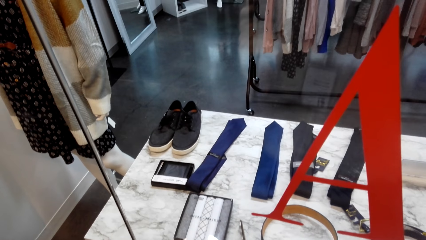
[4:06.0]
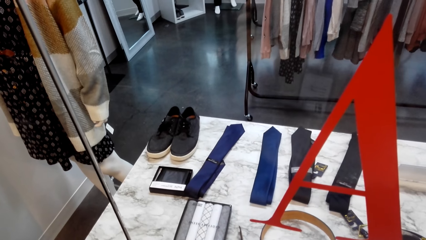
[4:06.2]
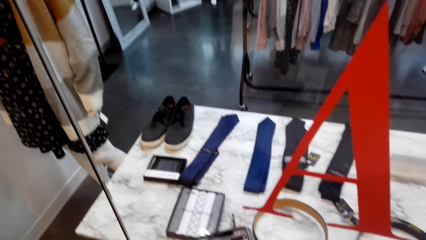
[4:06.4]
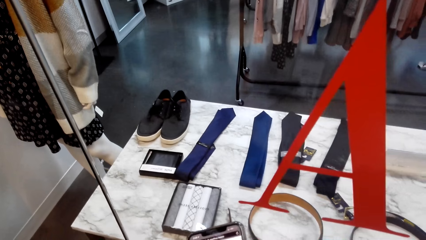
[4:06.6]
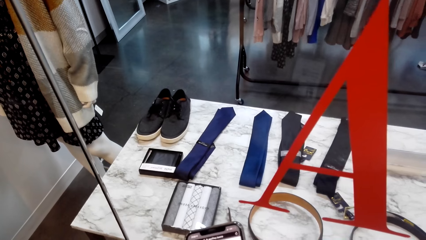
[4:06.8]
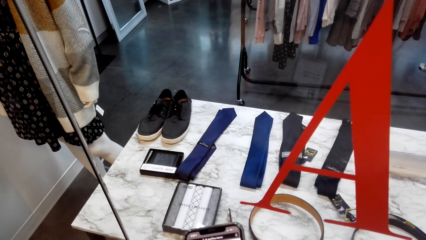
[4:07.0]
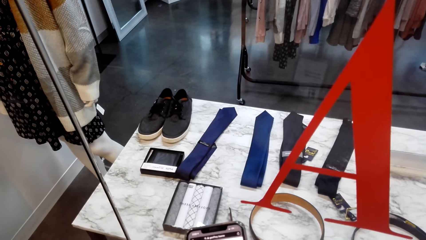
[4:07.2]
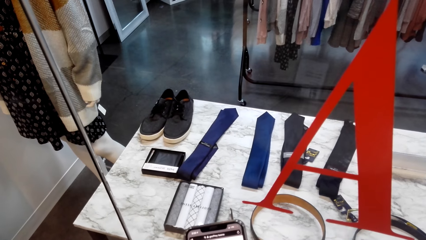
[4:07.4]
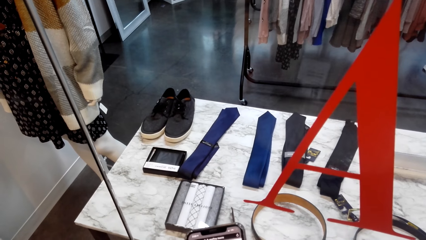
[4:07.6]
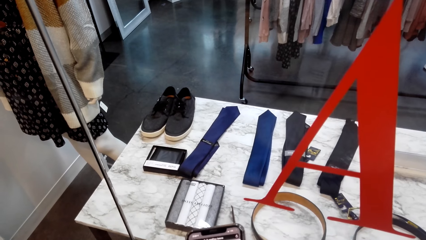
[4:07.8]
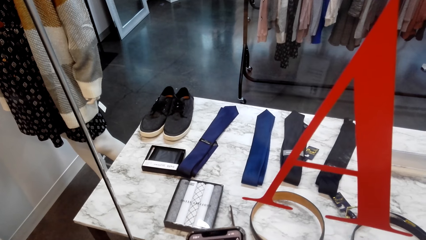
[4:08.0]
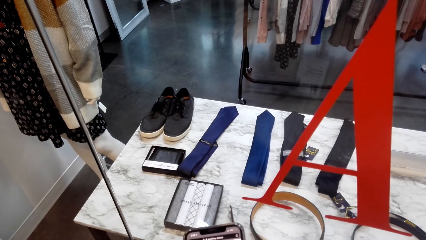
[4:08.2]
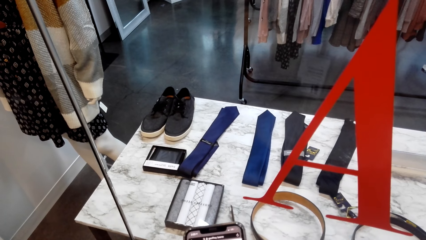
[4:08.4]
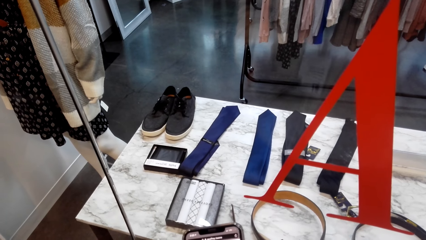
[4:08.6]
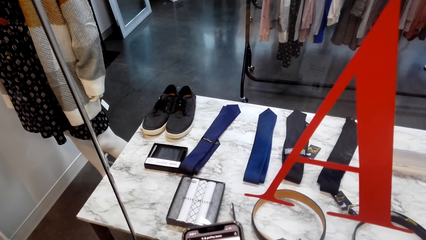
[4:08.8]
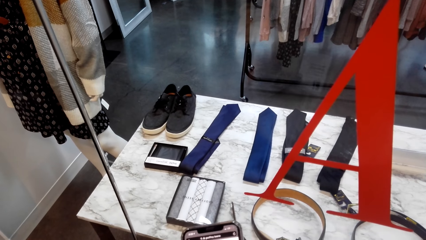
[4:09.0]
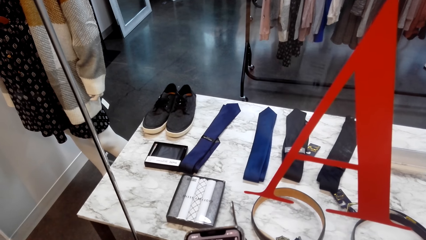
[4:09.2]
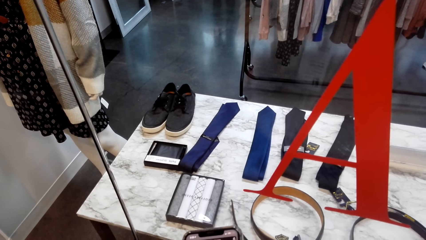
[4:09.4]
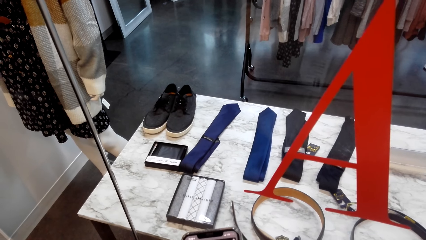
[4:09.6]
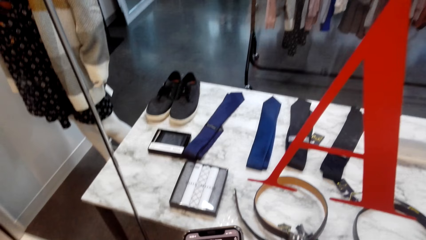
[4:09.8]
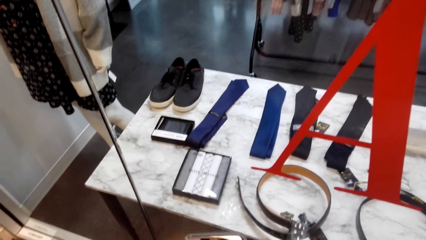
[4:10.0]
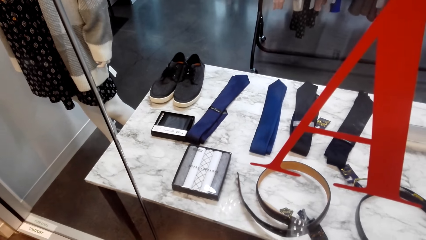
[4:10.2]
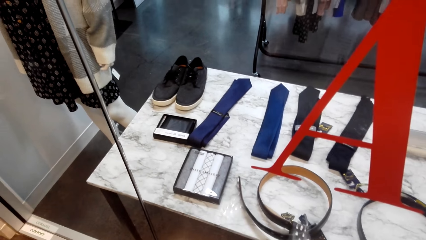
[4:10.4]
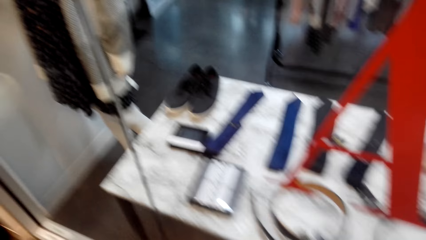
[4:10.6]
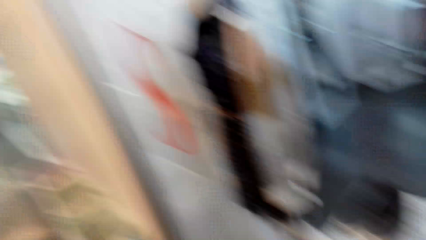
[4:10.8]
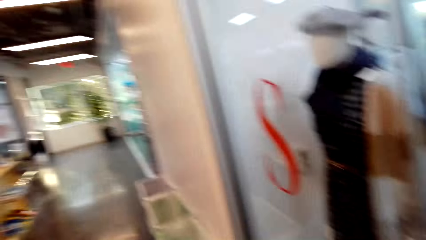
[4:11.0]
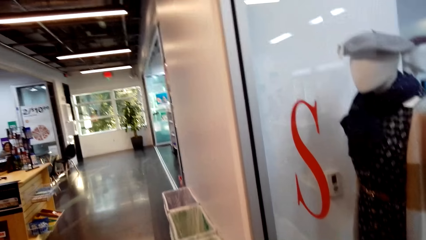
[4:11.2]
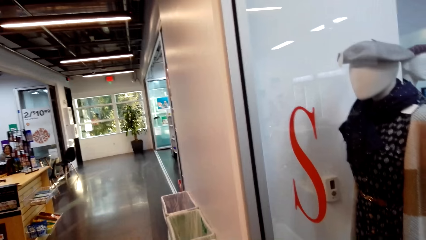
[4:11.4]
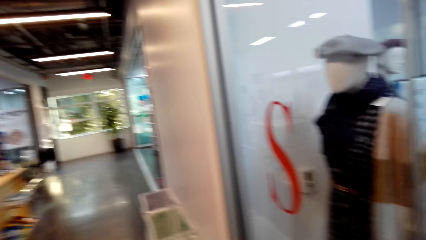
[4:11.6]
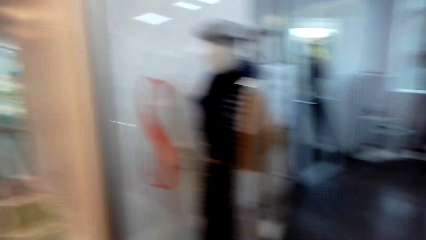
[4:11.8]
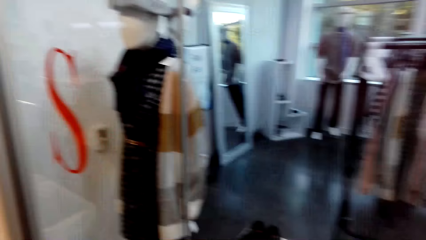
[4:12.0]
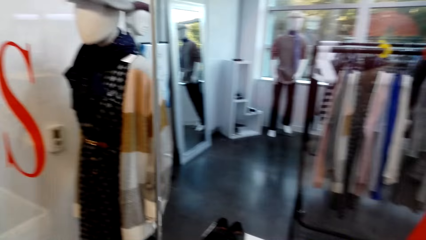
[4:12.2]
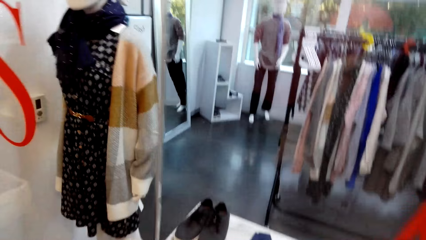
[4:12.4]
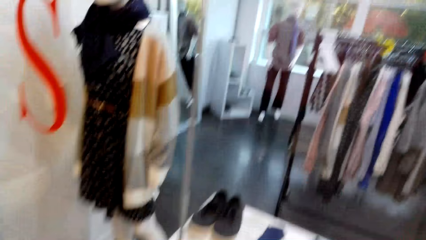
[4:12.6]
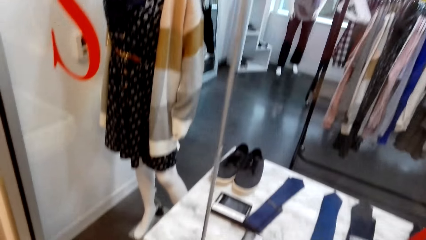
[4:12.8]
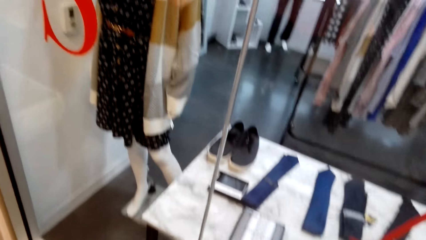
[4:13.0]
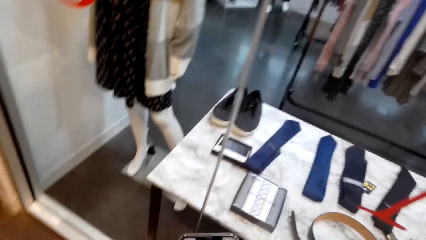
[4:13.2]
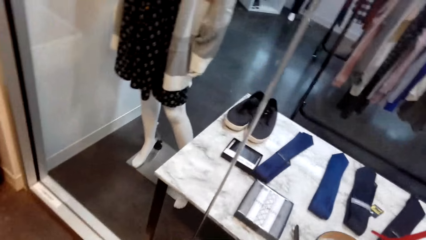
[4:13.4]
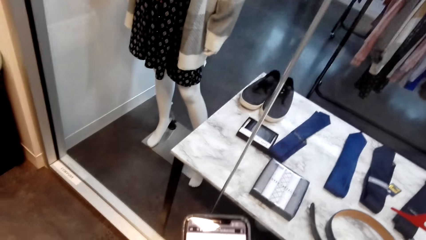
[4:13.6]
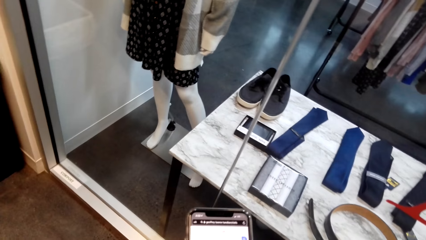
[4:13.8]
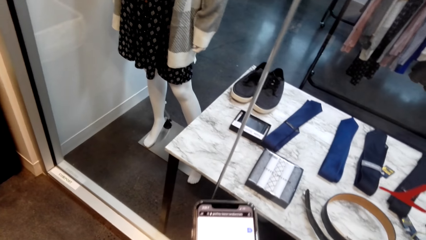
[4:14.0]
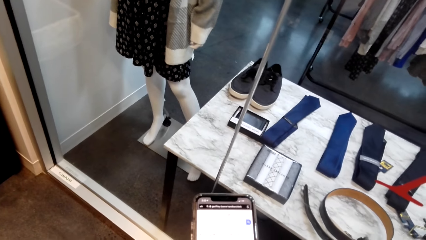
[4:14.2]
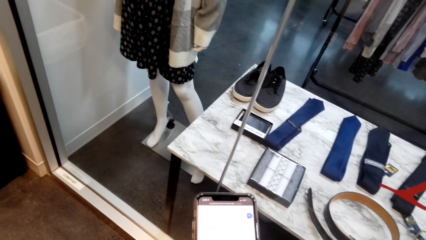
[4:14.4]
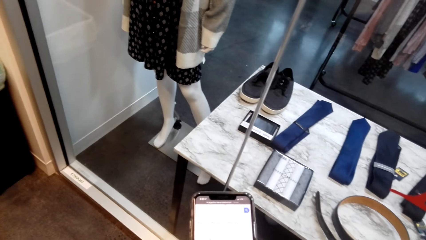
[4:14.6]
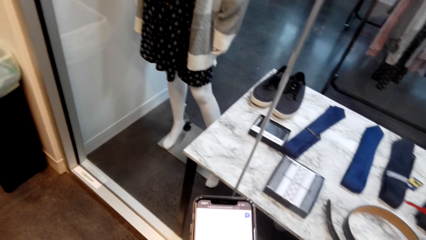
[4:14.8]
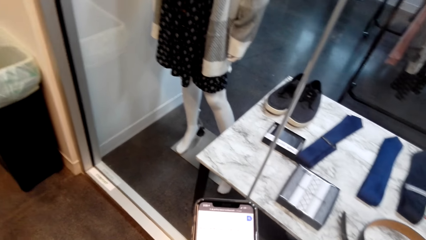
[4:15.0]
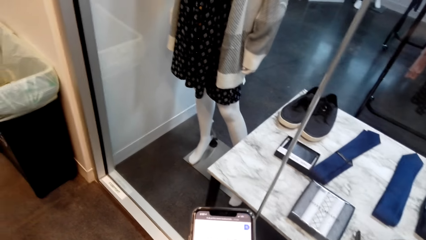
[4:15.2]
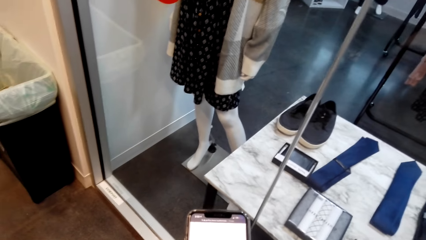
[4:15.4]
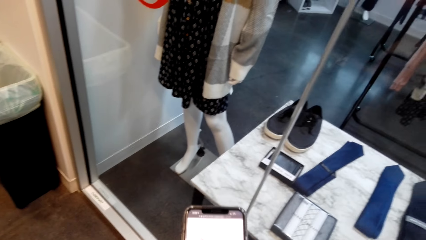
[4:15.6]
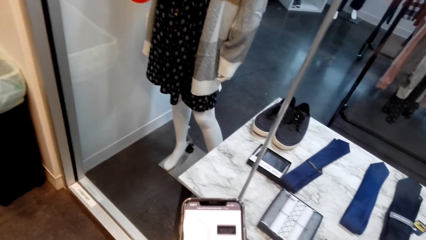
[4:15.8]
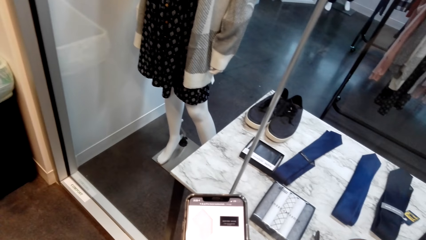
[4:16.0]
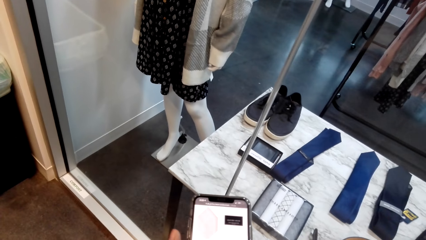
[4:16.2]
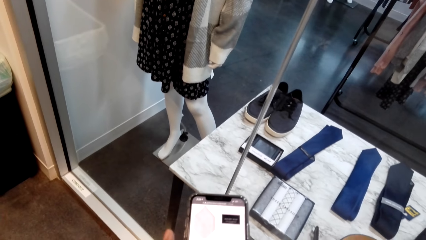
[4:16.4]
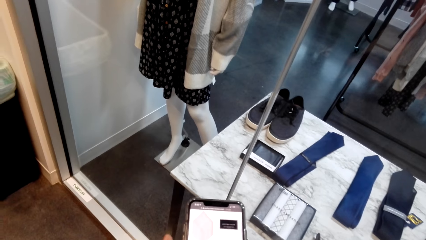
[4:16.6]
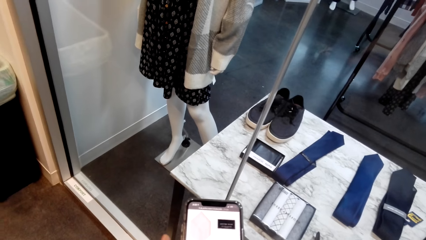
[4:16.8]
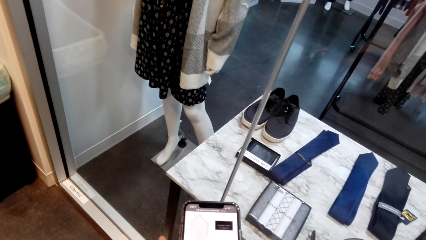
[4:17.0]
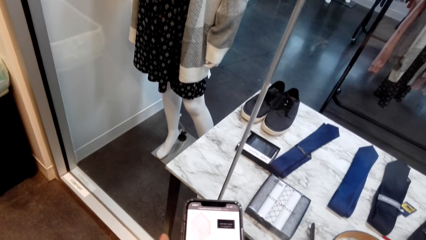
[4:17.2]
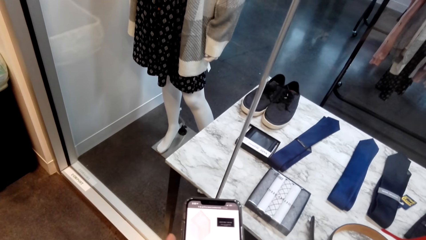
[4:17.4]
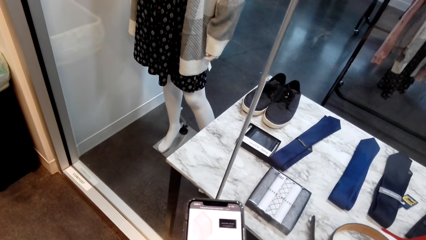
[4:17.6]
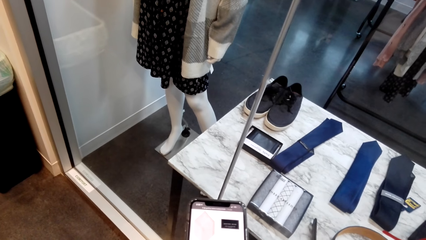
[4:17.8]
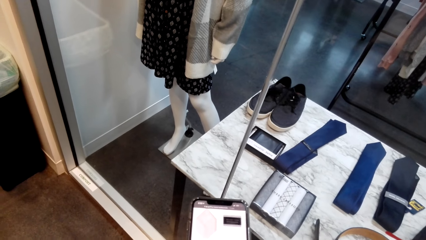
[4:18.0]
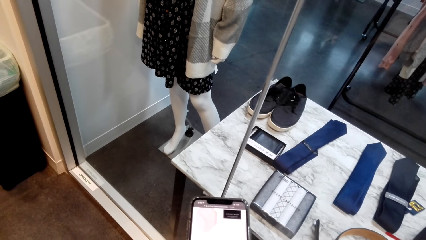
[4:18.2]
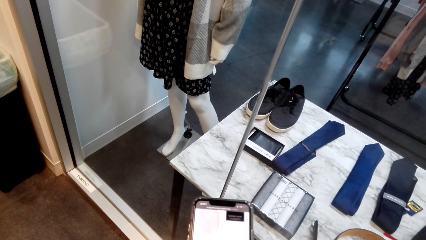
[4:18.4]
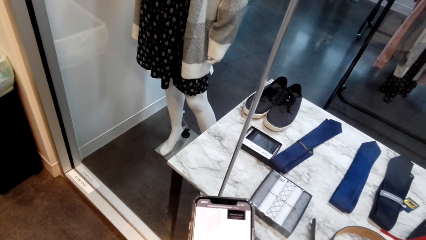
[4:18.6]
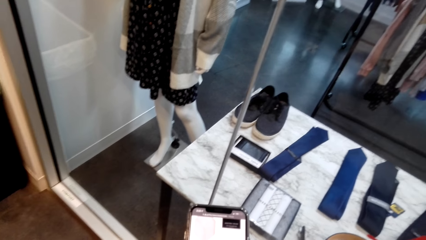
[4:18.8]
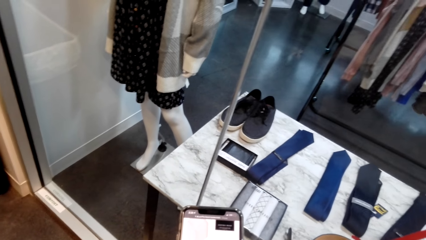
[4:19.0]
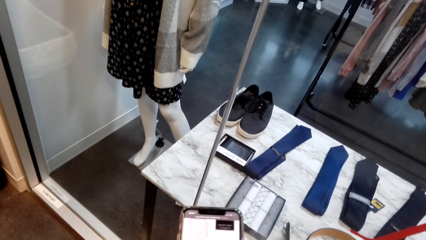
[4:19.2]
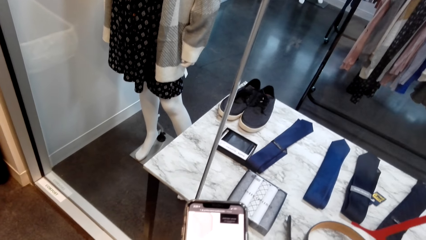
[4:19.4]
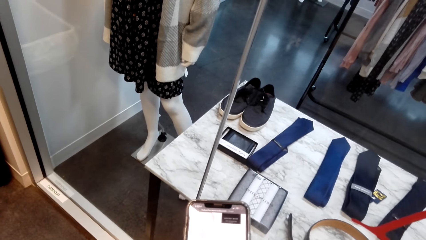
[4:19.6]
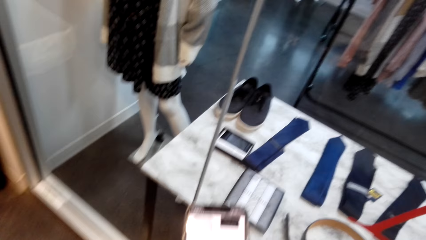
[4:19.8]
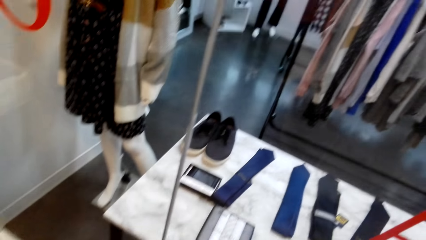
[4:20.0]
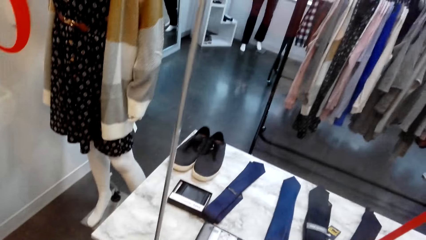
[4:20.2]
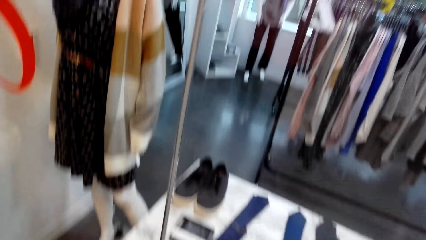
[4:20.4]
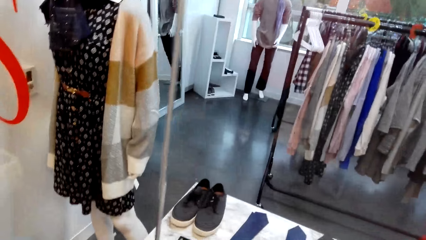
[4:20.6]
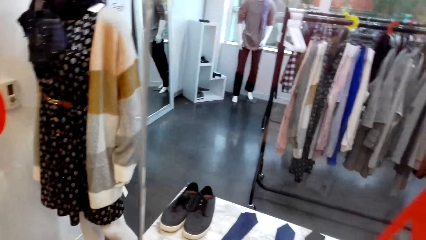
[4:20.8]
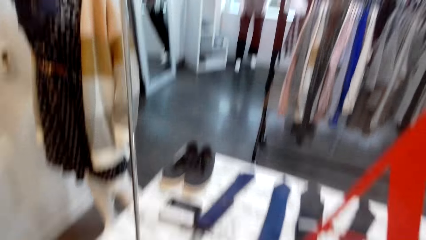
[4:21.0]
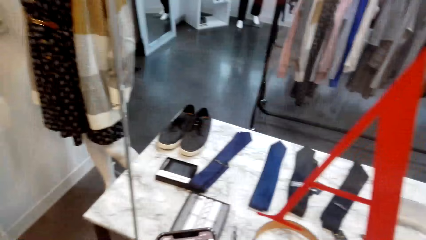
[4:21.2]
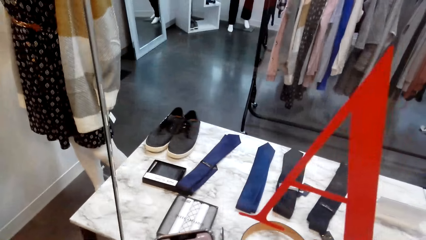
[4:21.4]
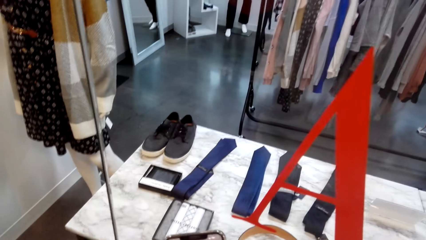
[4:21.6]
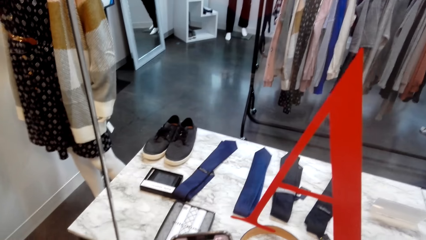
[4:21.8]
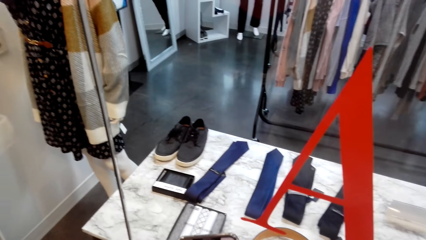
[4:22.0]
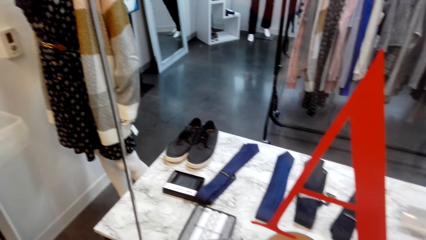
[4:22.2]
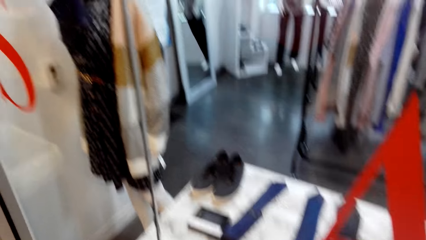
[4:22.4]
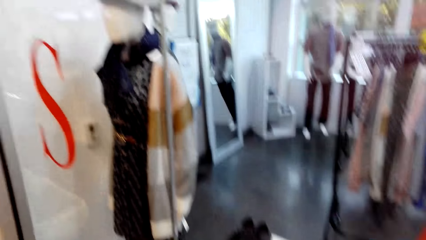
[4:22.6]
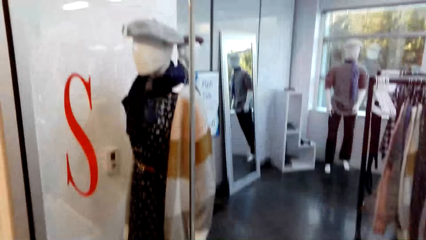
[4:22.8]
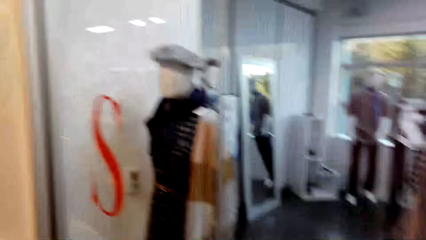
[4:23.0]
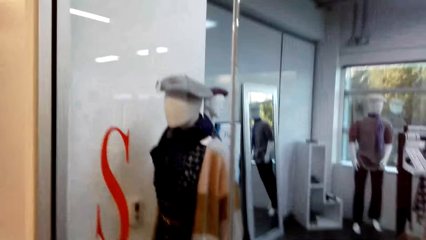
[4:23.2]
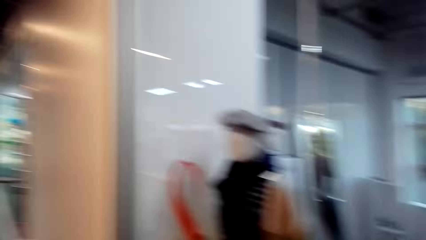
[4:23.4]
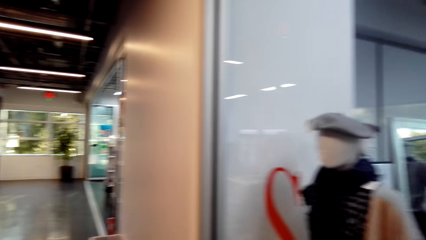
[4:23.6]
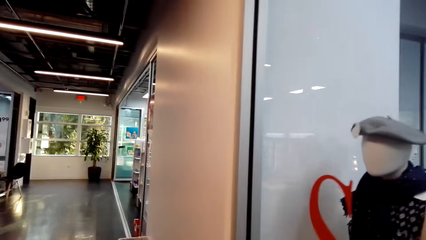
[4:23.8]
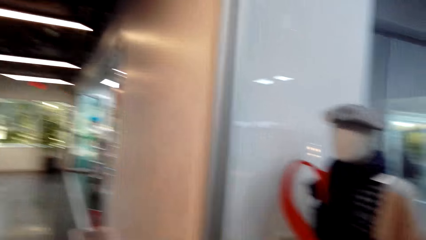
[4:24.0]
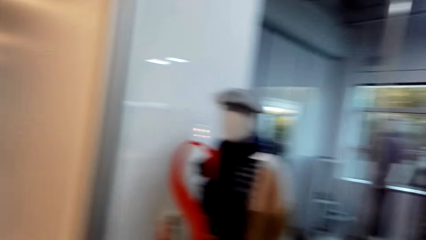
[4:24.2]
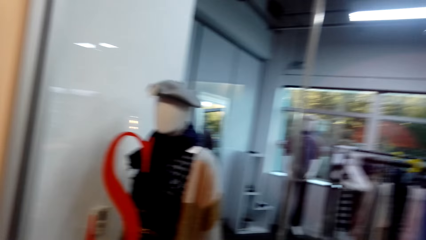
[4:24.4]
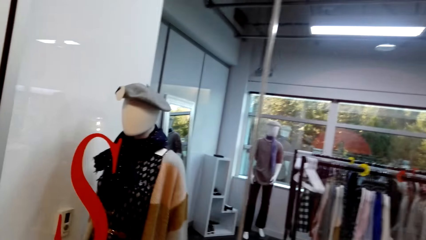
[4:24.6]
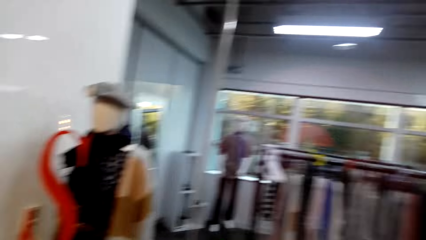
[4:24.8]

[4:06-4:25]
The camera wearer scrolls the phone. They scroll the phone again. They turn around. They look around. They scroll the phone, do window shopping and scroll the phone. They scroll the phone again. They do window shopping. They look around. They do window shopping. They turn around.
